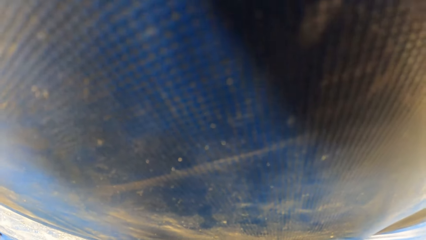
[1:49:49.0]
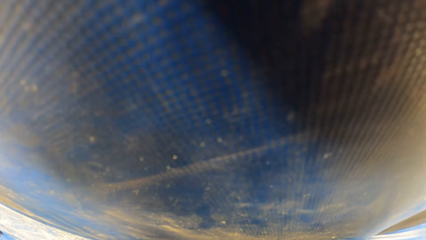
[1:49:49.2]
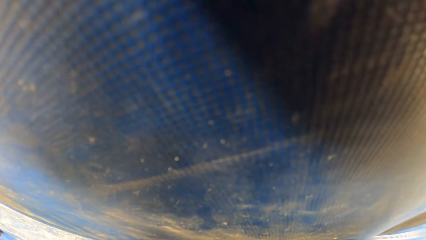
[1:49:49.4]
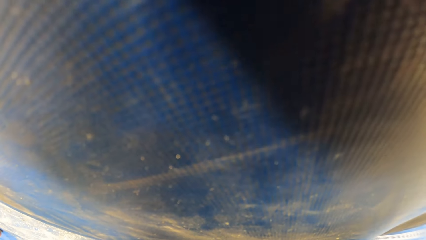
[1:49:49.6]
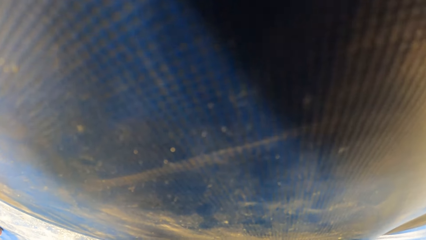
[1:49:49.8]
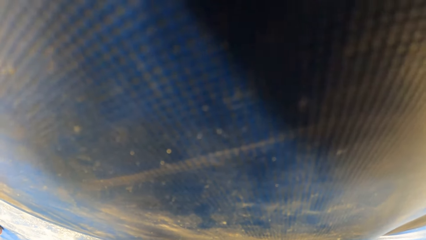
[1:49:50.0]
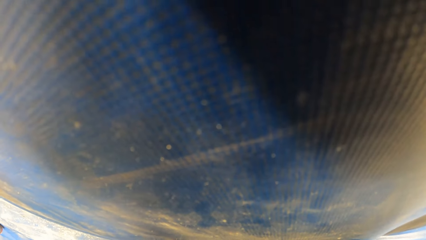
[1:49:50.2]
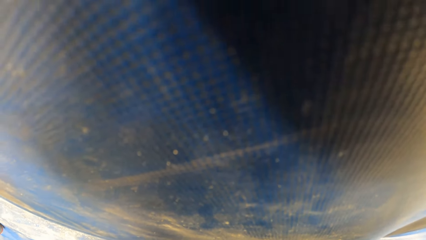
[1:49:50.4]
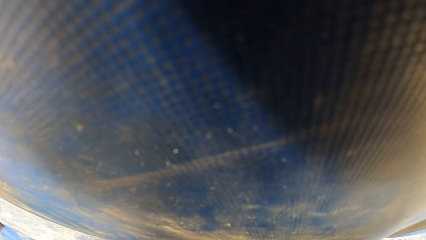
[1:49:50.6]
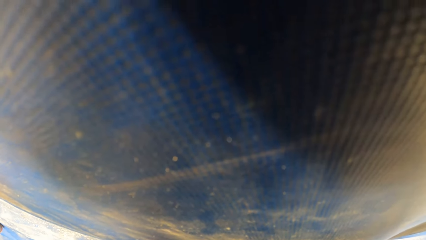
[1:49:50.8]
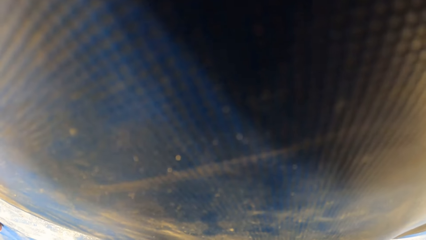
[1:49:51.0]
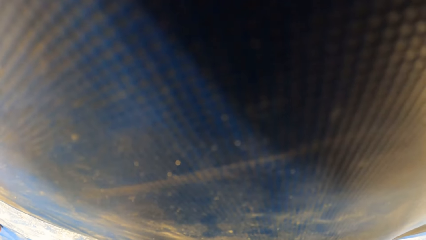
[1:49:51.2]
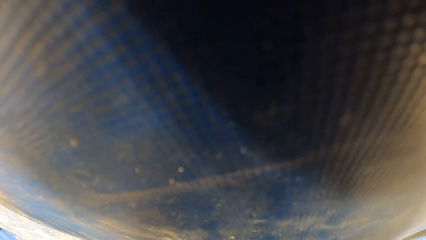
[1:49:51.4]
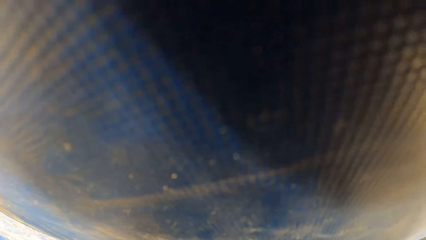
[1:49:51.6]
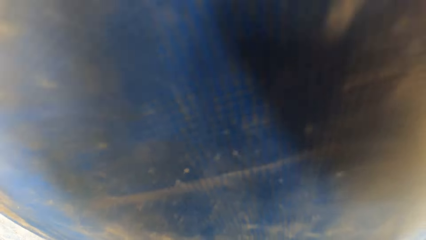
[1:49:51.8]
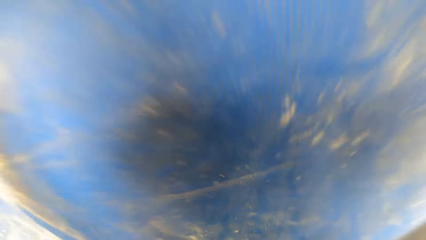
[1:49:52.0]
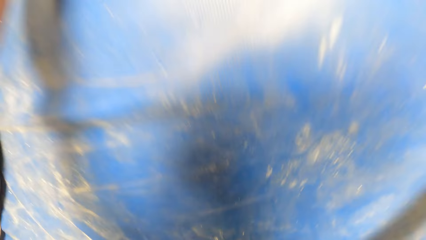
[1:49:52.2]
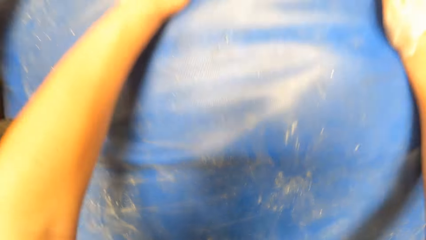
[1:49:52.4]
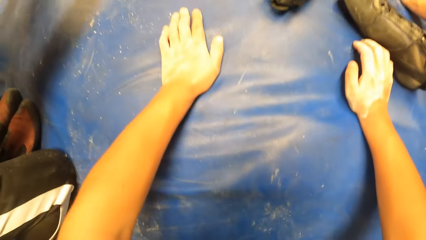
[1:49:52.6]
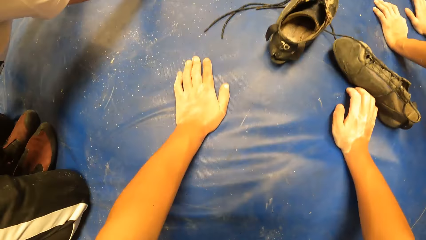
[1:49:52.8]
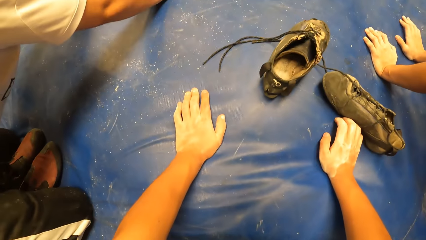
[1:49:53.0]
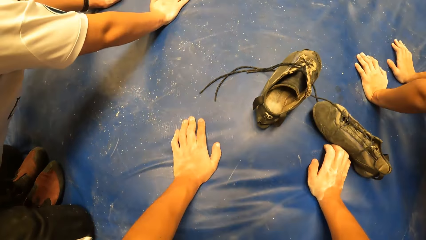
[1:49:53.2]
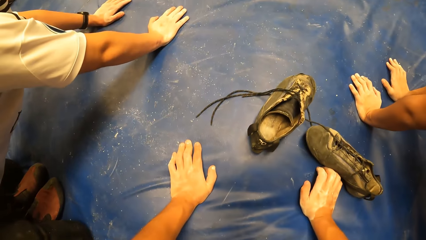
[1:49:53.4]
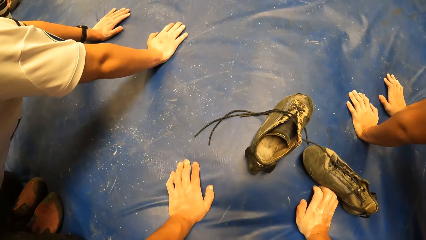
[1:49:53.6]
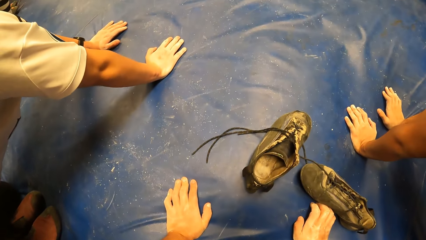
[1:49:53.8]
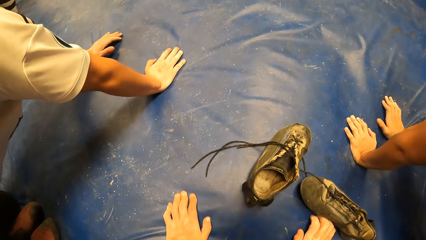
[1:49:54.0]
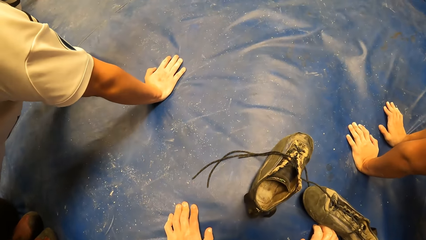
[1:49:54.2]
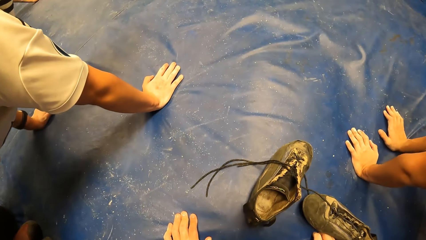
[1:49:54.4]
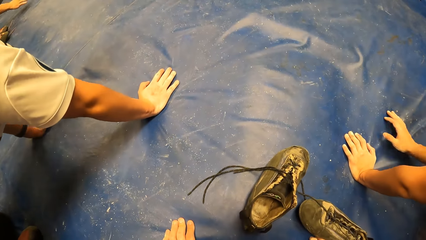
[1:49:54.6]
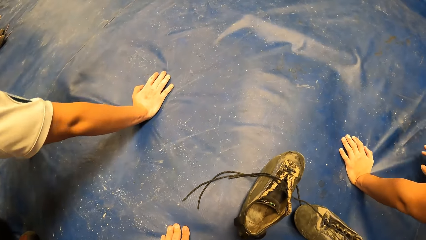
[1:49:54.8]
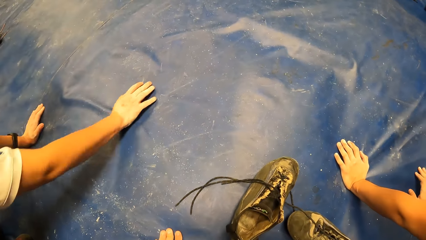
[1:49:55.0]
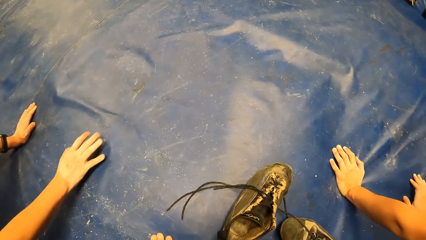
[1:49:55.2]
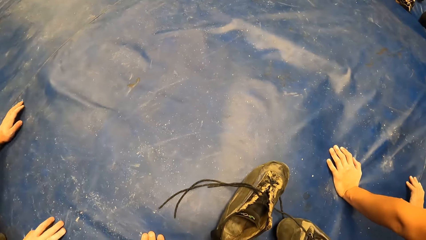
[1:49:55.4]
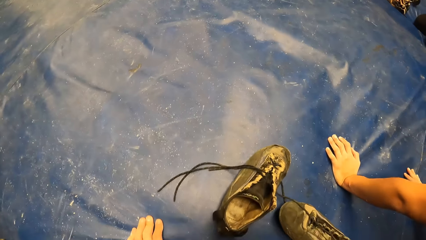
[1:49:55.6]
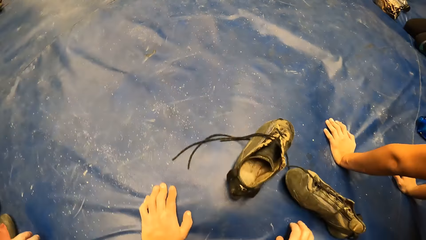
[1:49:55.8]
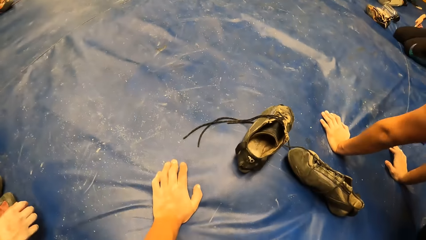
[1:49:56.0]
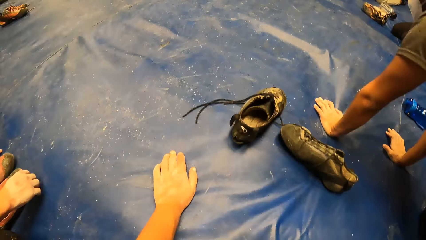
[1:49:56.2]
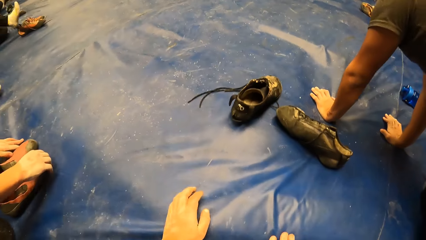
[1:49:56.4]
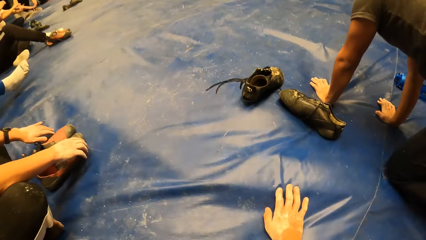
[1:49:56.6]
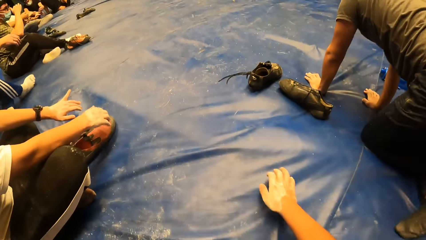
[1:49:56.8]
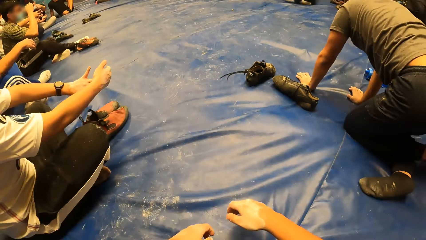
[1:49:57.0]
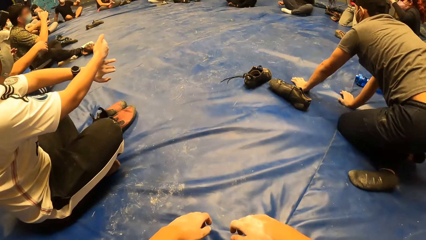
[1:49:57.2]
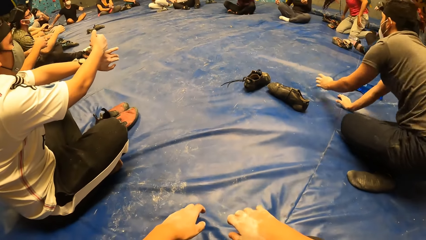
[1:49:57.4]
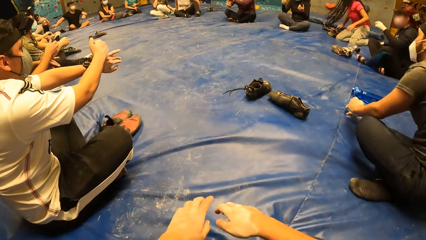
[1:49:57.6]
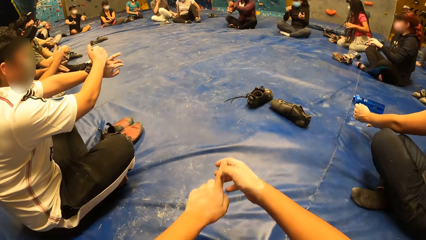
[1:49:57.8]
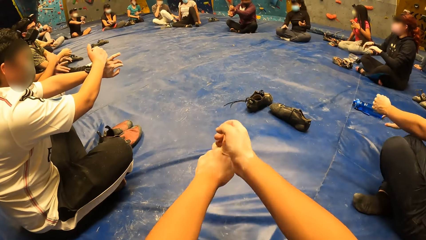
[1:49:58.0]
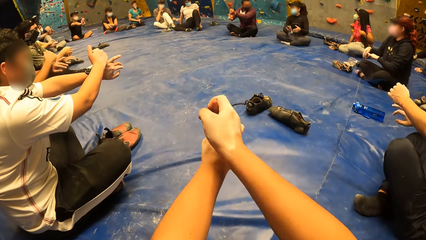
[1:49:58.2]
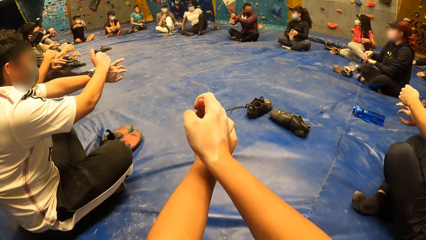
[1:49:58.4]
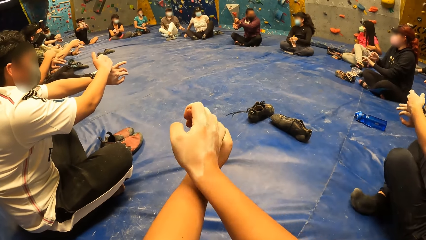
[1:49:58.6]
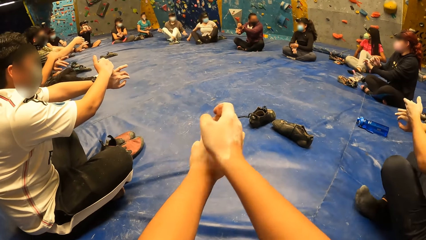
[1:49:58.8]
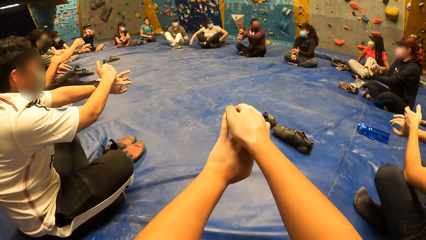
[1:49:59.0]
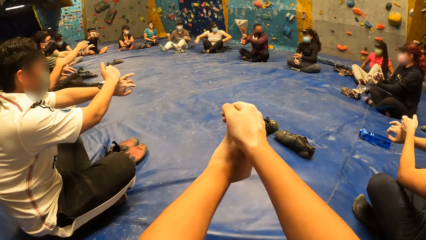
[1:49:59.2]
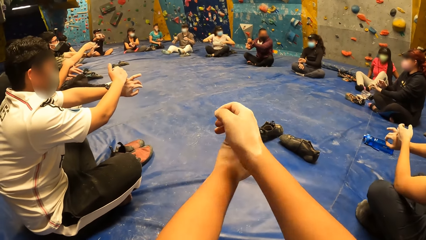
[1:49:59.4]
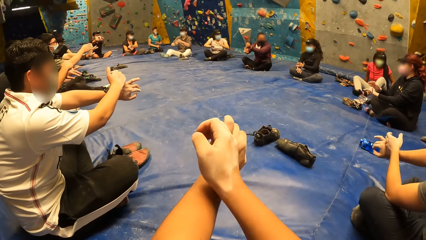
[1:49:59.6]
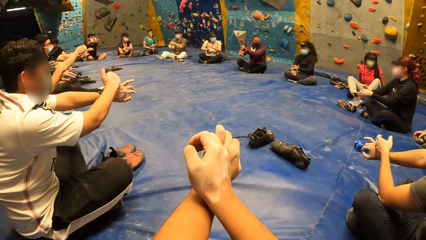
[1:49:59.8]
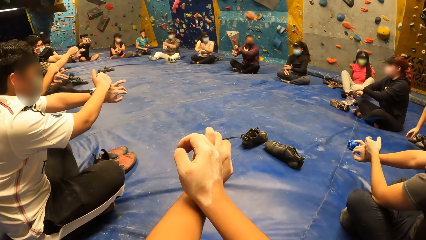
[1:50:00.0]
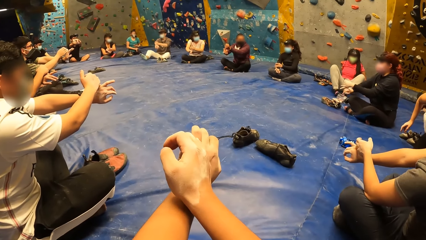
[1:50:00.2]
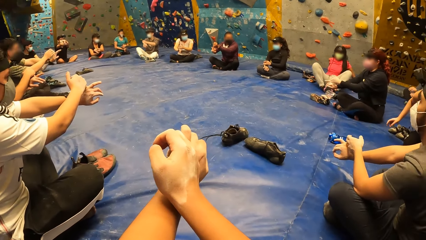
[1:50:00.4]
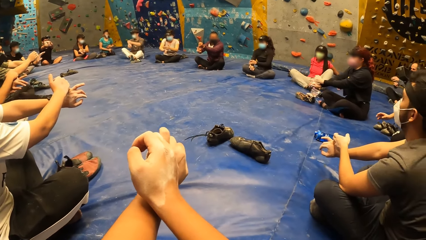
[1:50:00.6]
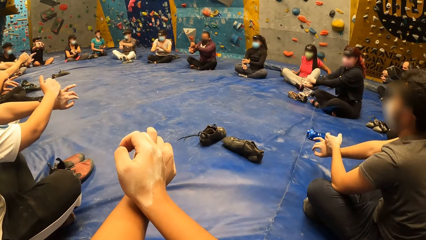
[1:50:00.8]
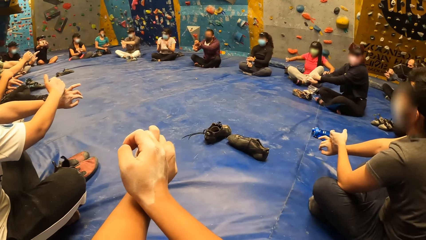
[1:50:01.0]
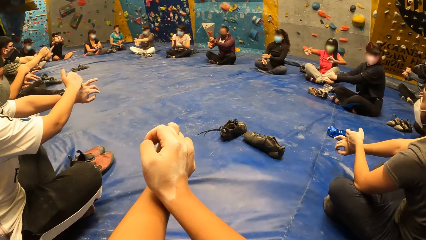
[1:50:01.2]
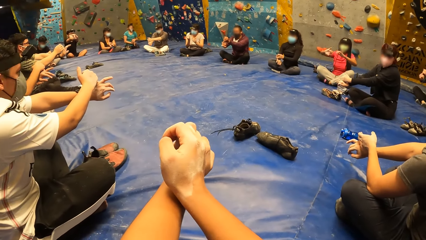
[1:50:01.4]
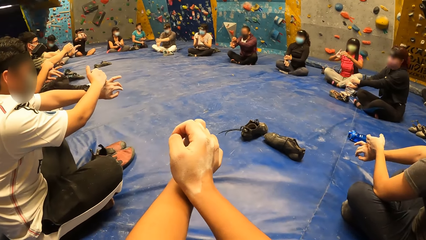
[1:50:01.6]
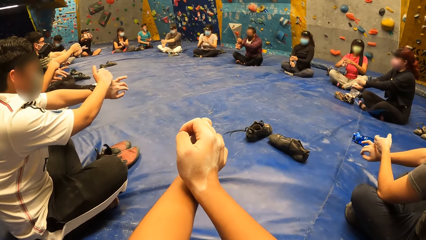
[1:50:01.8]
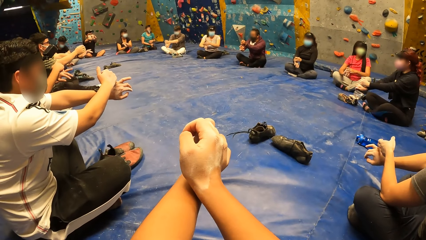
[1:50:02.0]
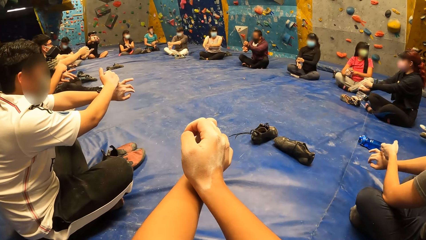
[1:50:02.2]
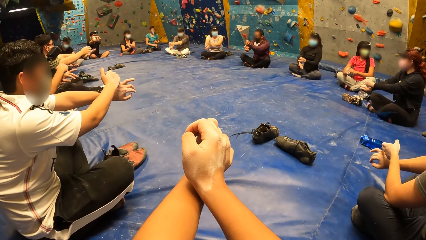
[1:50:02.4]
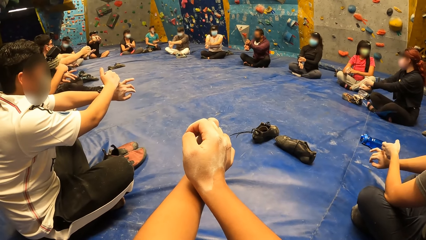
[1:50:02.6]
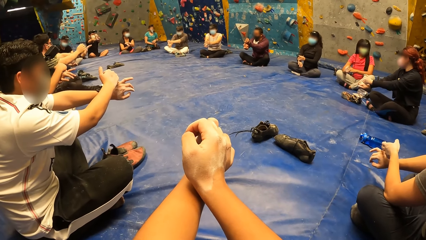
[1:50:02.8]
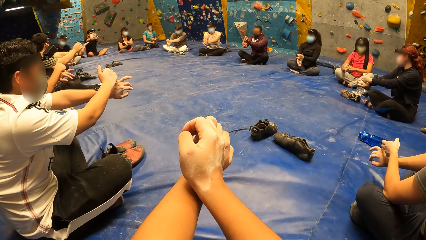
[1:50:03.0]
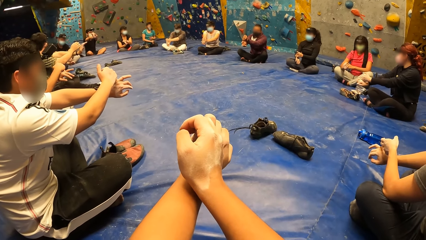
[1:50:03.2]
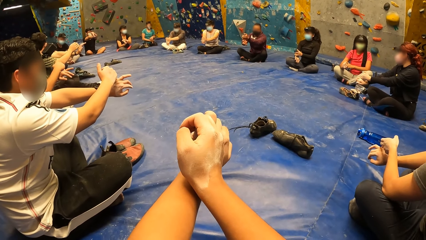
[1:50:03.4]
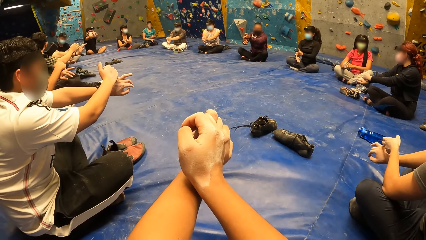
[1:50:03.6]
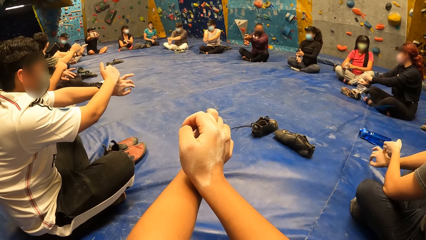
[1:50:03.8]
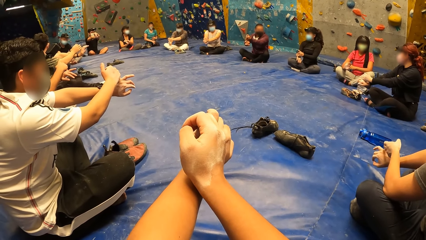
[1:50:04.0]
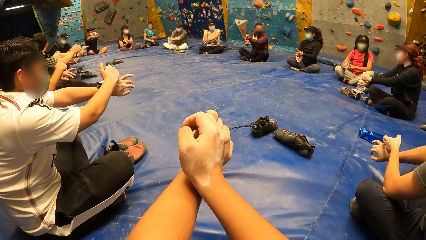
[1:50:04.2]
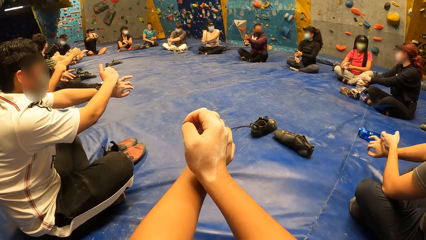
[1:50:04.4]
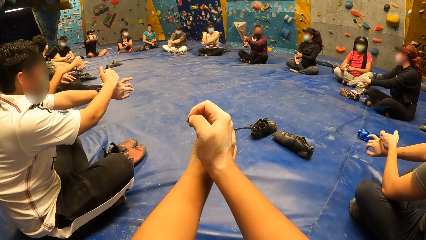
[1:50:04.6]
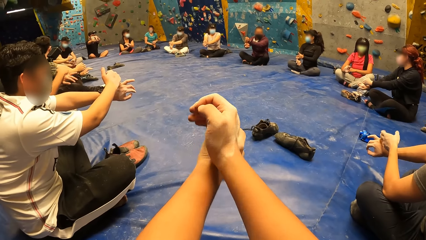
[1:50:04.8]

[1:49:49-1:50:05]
The camera wearer sits on the floor. He stretches his left hand with his right hand.
